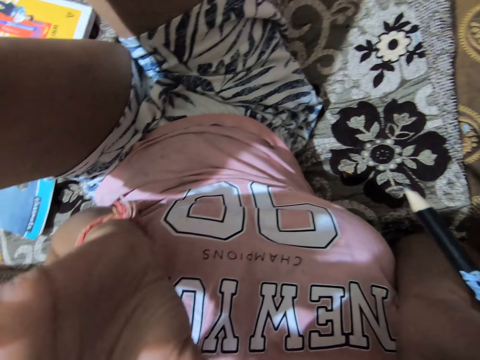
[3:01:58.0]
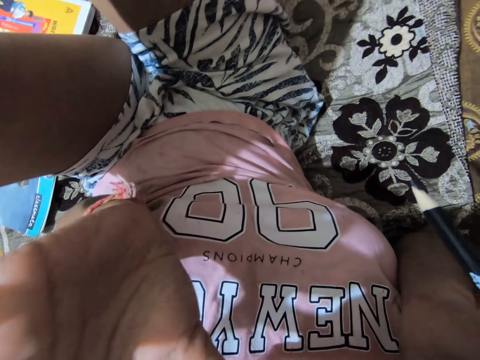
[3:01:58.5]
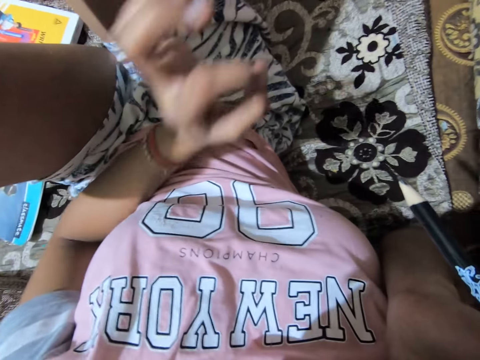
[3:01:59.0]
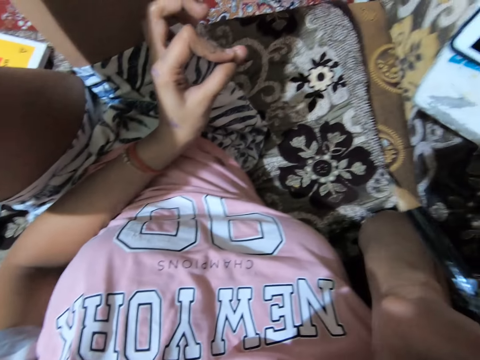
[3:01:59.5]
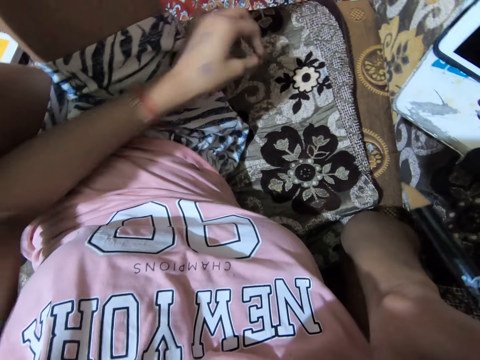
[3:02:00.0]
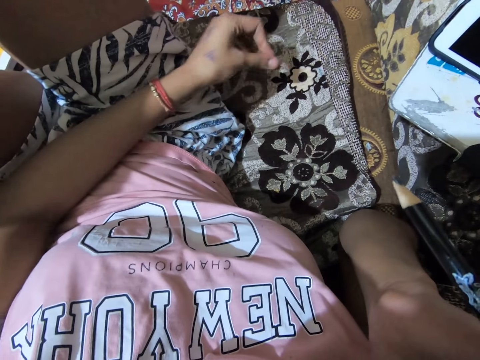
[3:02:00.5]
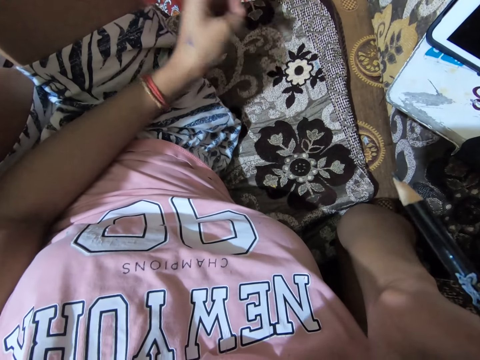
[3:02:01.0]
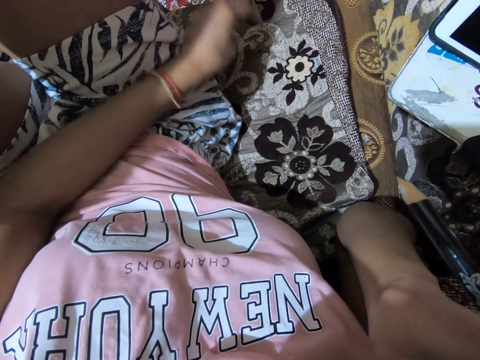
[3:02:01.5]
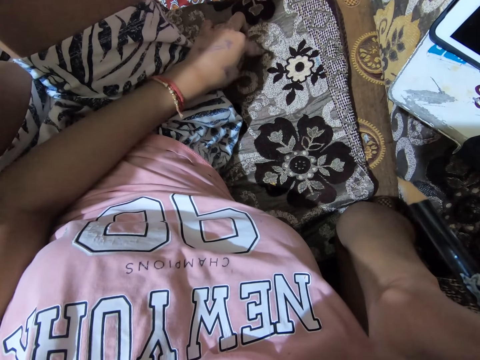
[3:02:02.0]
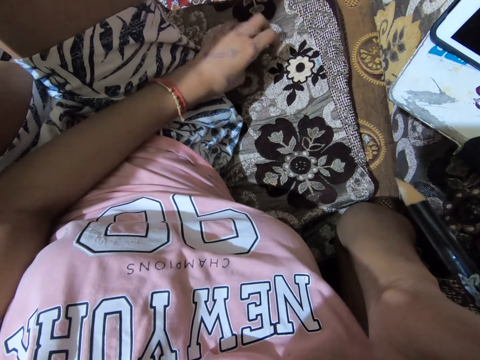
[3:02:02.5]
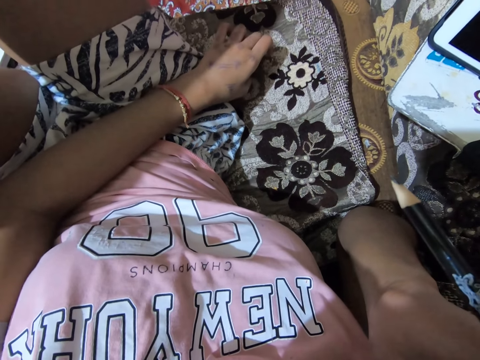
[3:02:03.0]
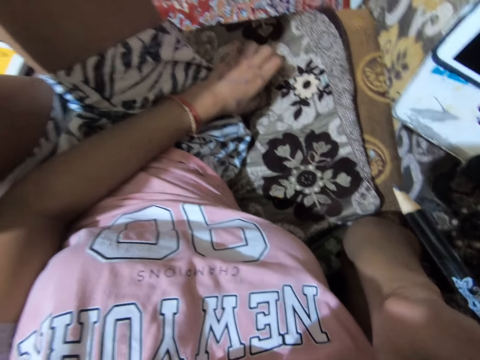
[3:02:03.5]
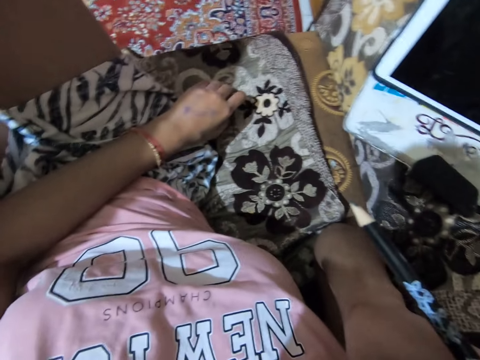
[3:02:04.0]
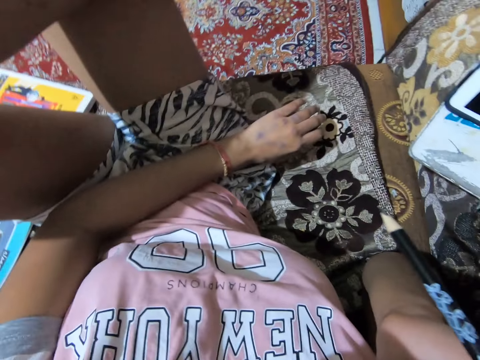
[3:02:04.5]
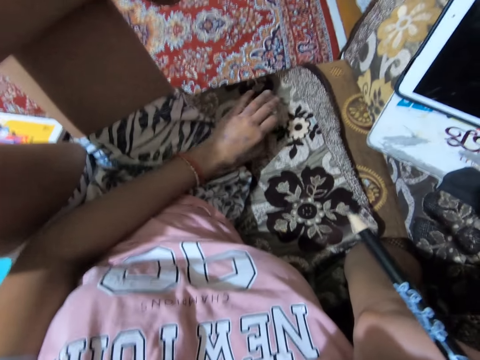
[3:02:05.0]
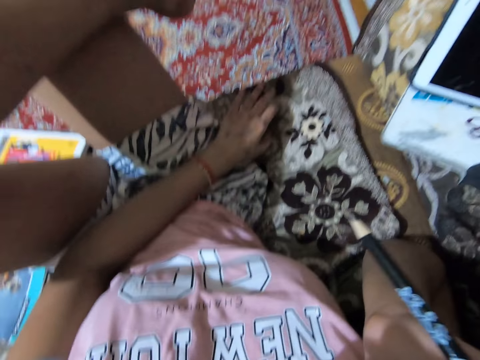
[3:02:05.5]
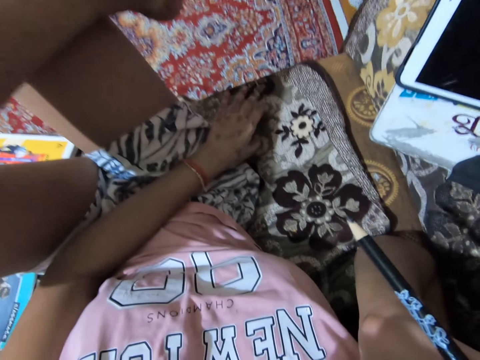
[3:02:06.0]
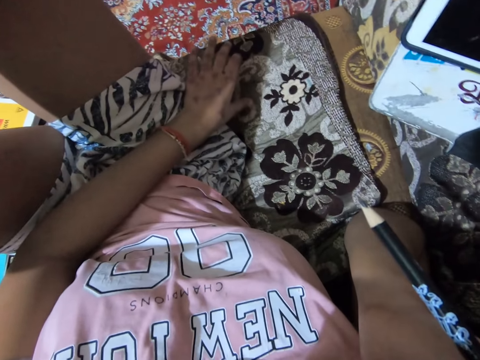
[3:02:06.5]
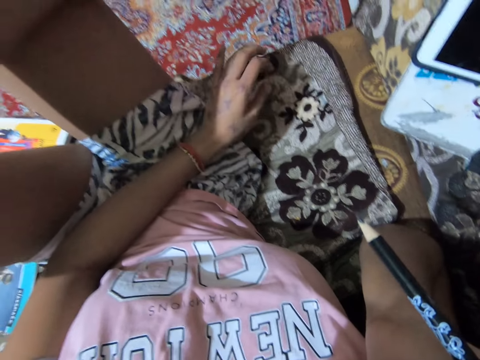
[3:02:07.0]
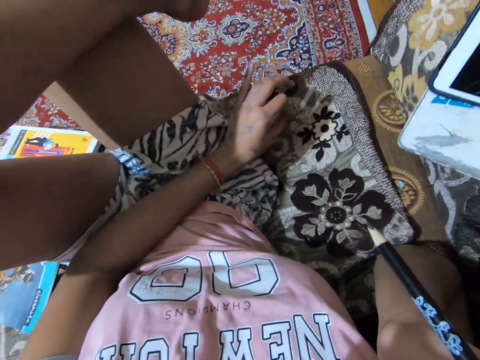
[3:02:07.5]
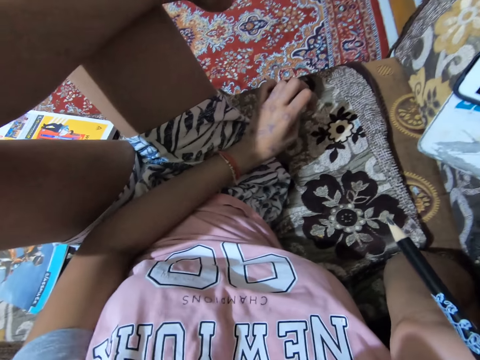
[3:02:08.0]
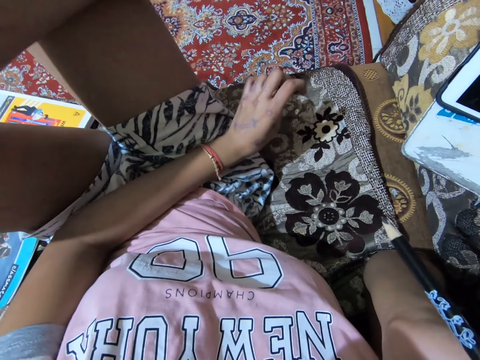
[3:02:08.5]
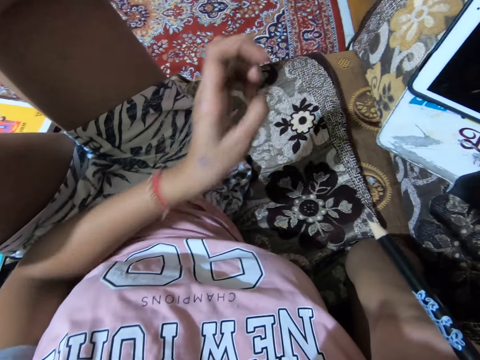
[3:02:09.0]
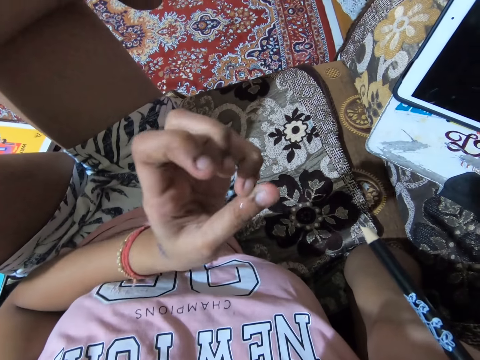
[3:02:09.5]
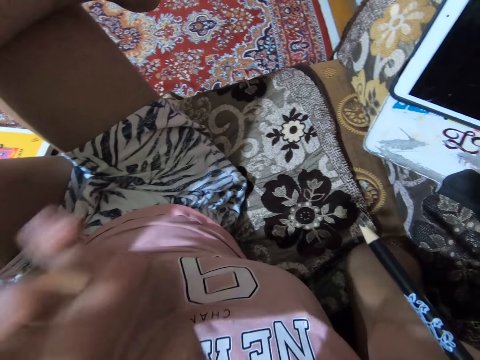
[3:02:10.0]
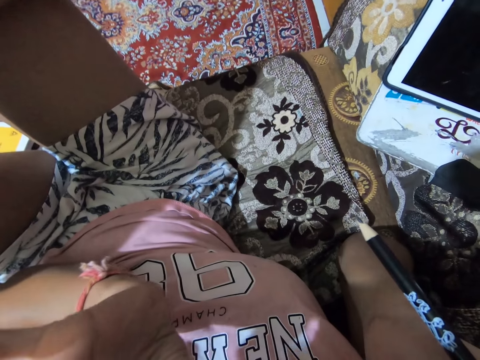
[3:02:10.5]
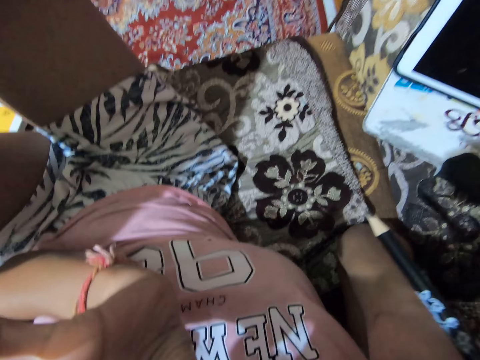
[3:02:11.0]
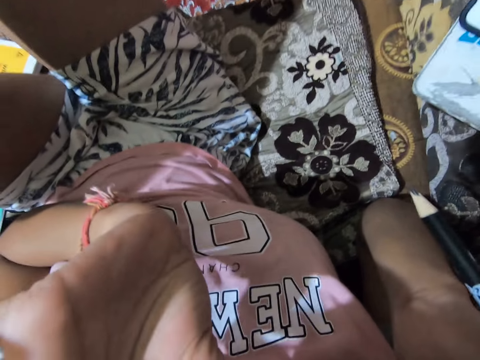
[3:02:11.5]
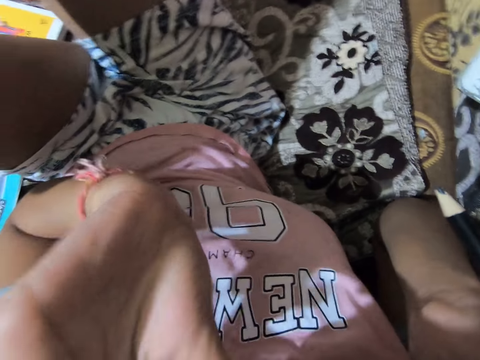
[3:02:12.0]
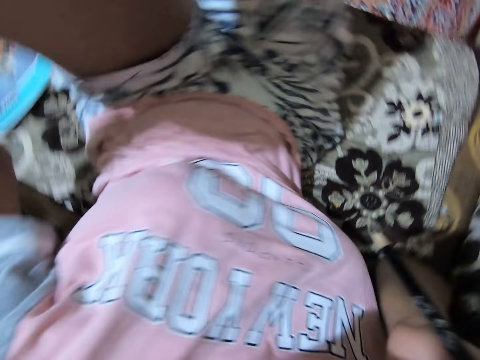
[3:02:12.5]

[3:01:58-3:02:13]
The camera wearer puts down her hand. She rubs a finger on the couch. She scratches the cushion with her fingers. She lifts her hand.

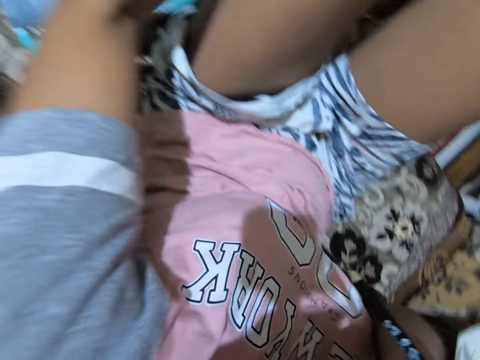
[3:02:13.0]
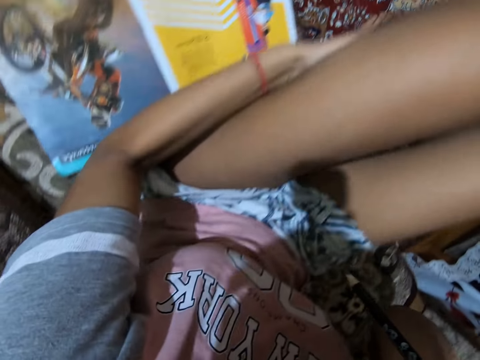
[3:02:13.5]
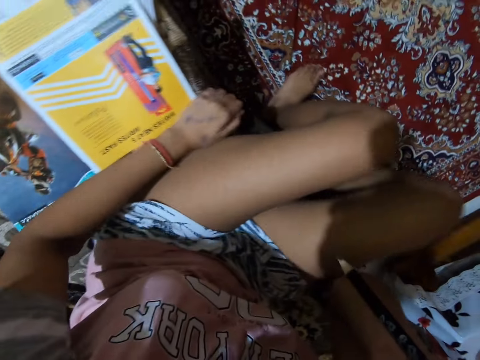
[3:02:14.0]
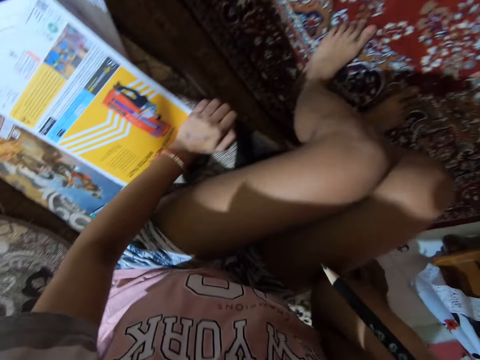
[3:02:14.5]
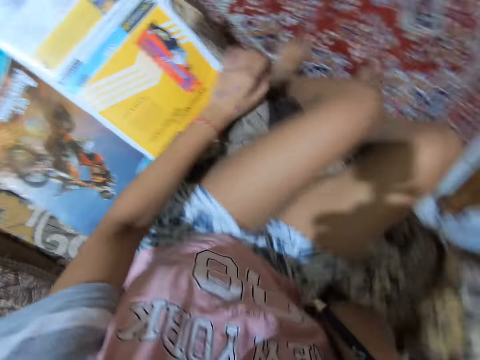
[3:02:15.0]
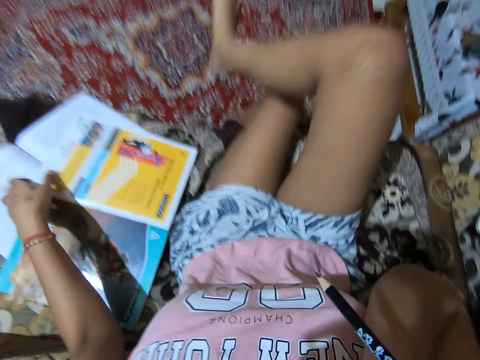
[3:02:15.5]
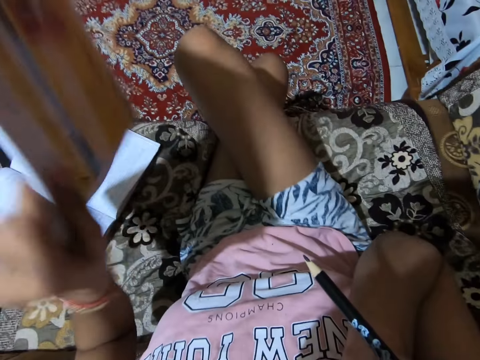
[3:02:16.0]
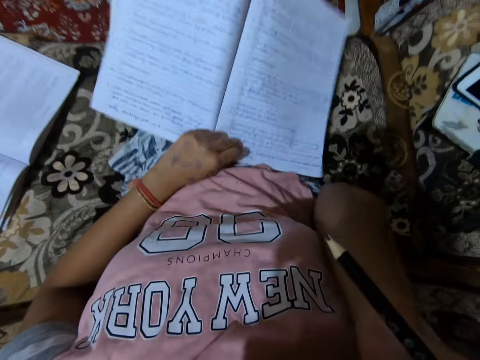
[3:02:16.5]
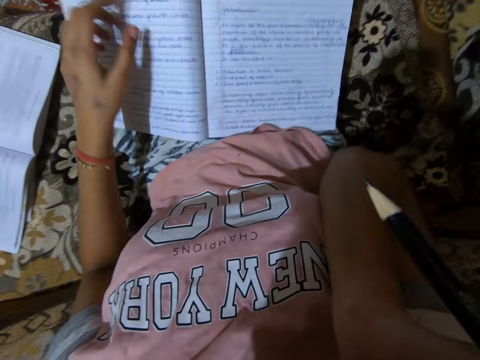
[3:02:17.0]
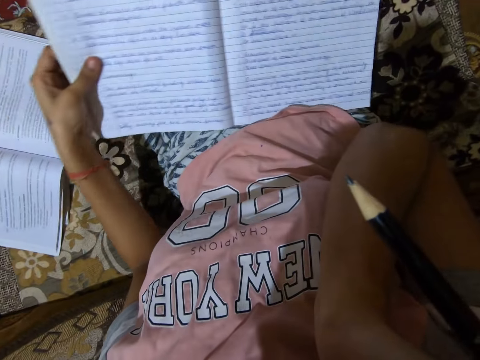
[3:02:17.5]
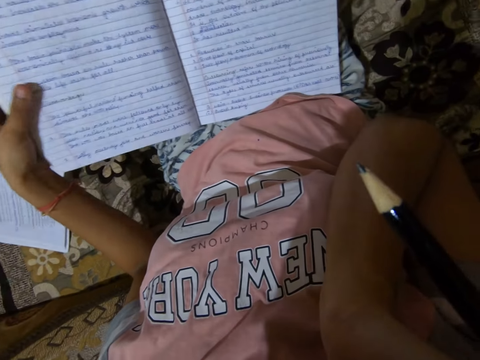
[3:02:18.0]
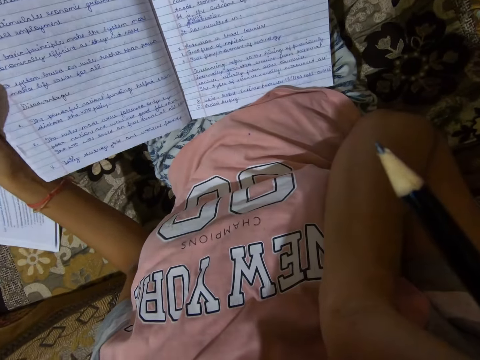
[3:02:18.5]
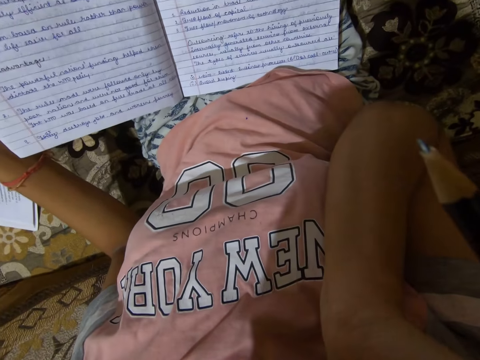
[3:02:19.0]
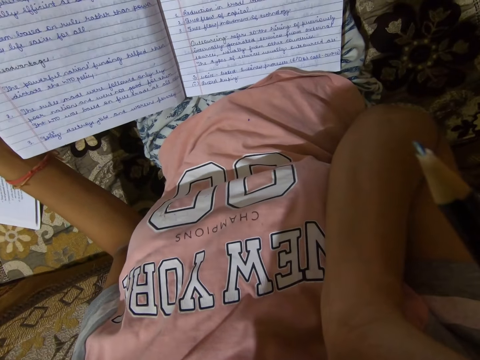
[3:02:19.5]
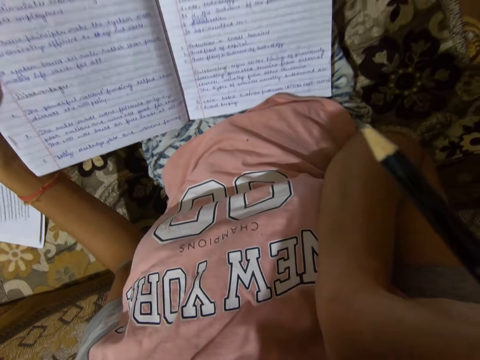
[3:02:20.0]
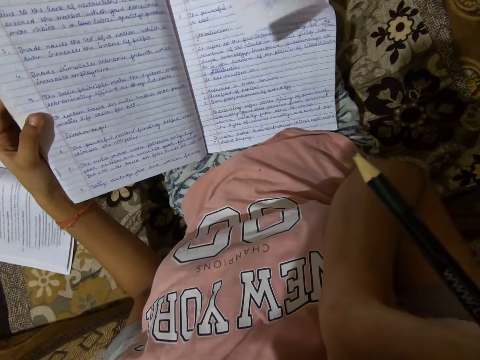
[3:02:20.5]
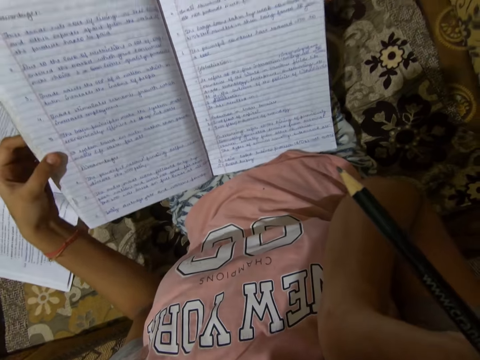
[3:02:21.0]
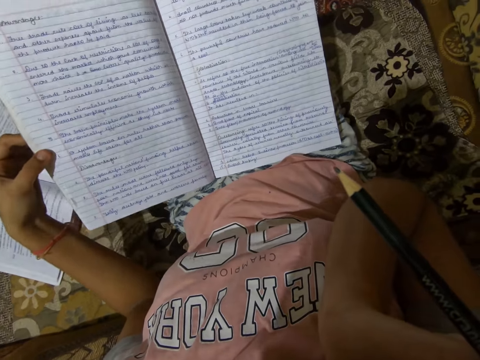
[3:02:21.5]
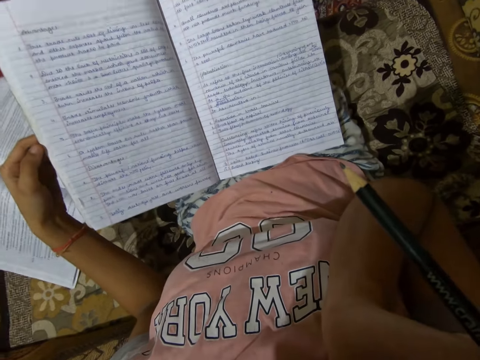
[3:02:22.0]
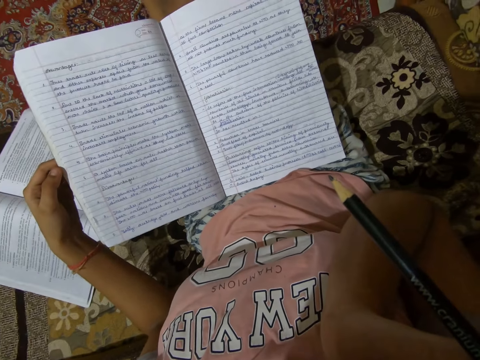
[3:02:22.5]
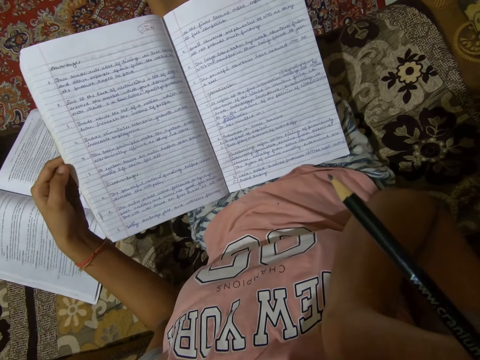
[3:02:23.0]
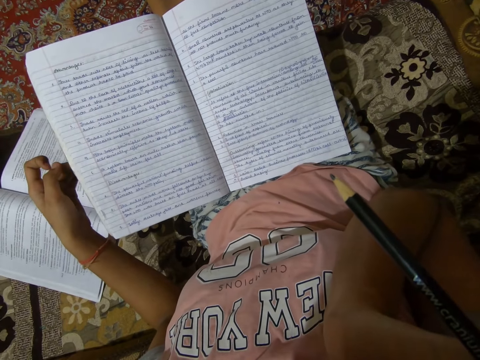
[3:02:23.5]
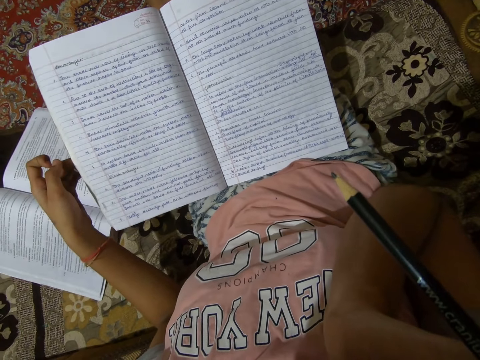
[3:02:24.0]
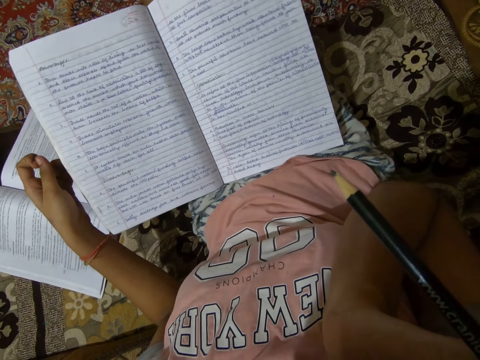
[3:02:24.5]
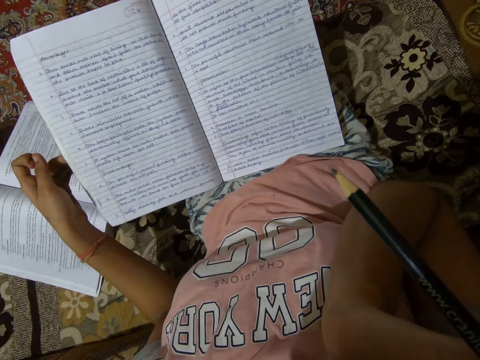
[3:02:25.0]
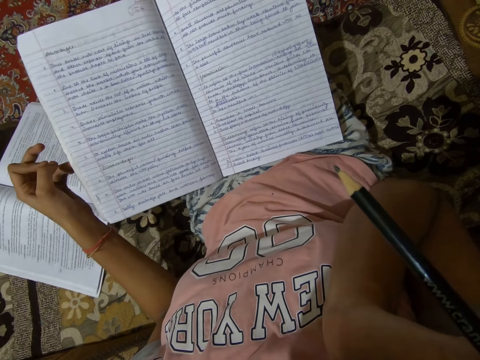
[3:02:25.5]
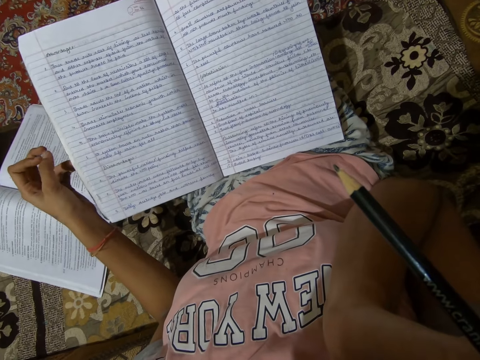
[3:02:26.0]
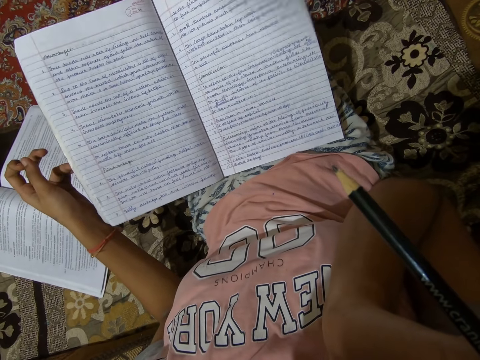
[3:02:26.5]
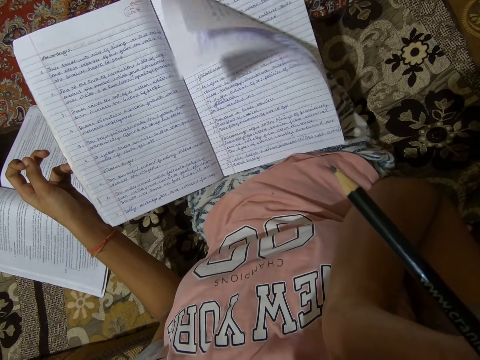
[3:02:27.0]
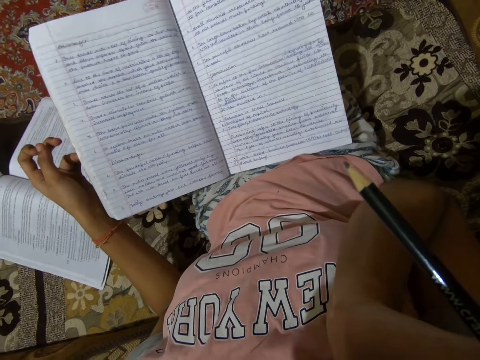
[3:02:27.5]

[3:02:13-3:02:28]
The camera wearer places the left hand on the couch. She sits upright on the sofa, crosses the right leg over the left, and takes a book from the couch. She puts the book on her lap. She holds the book. She looks at the book.
